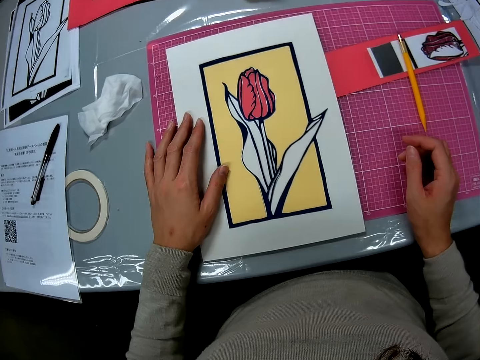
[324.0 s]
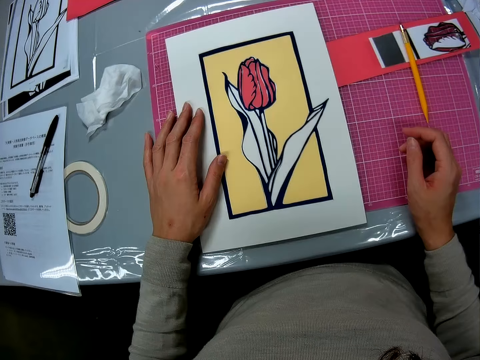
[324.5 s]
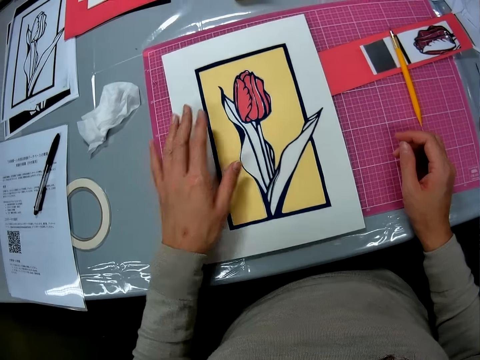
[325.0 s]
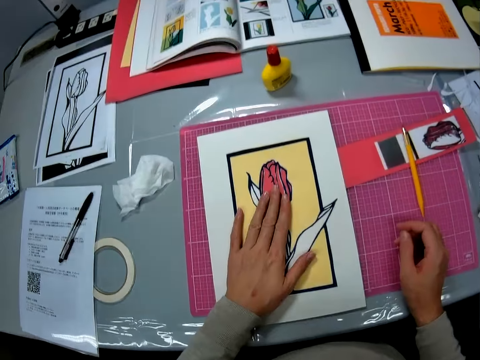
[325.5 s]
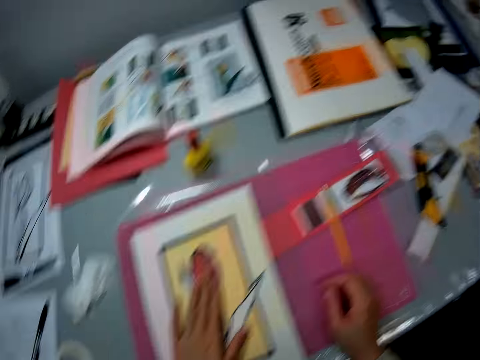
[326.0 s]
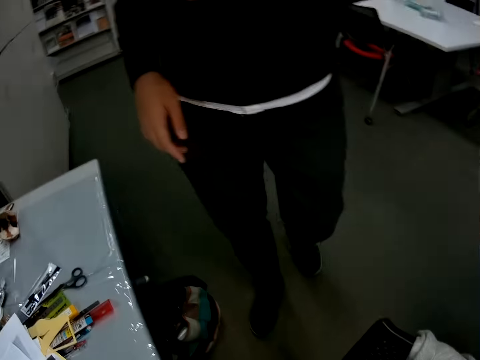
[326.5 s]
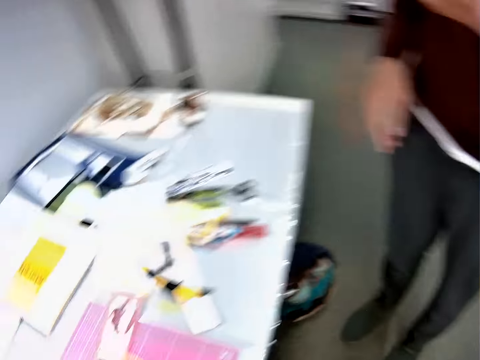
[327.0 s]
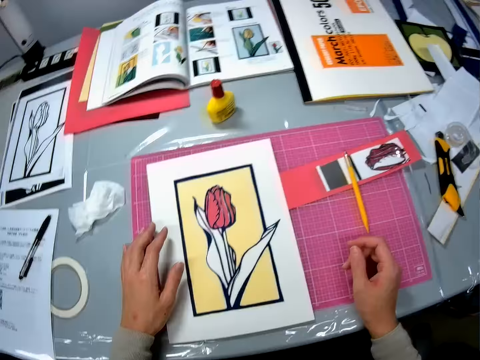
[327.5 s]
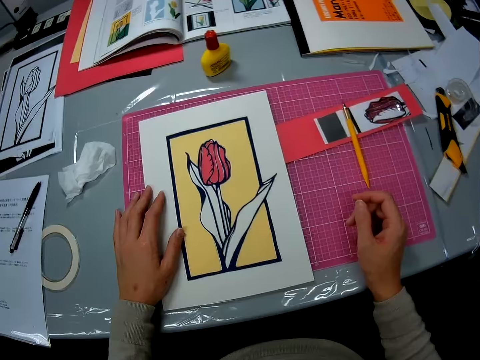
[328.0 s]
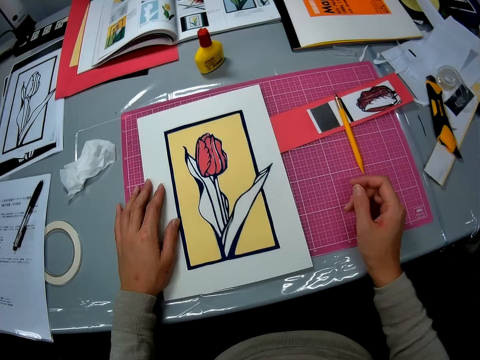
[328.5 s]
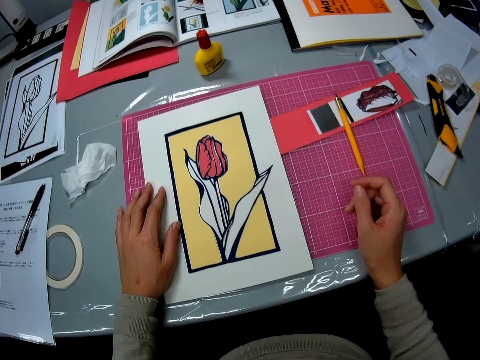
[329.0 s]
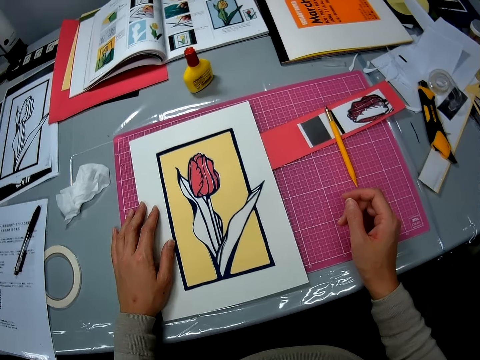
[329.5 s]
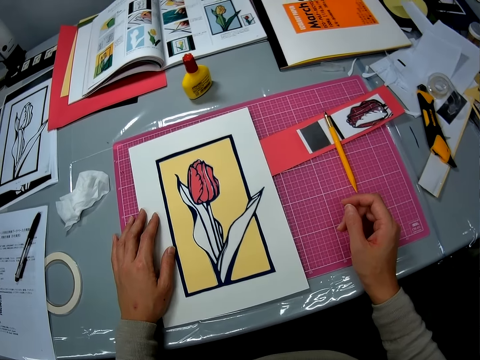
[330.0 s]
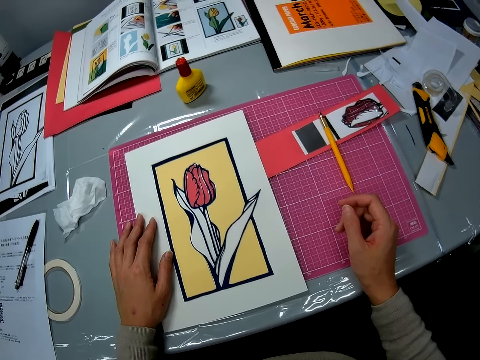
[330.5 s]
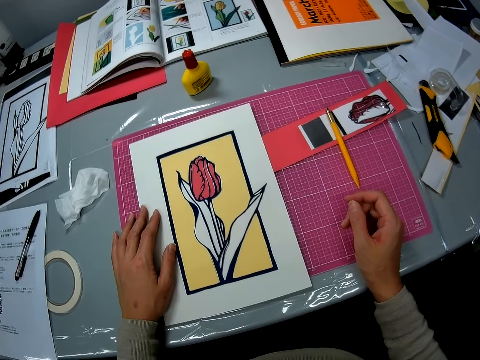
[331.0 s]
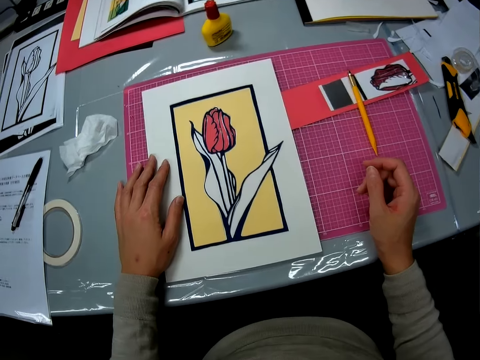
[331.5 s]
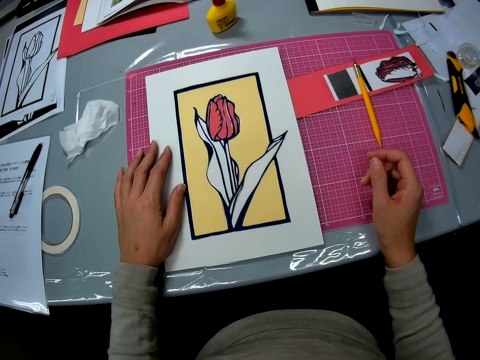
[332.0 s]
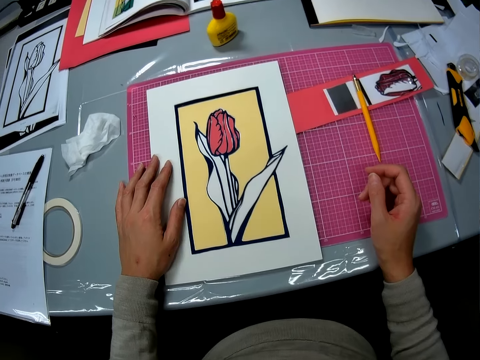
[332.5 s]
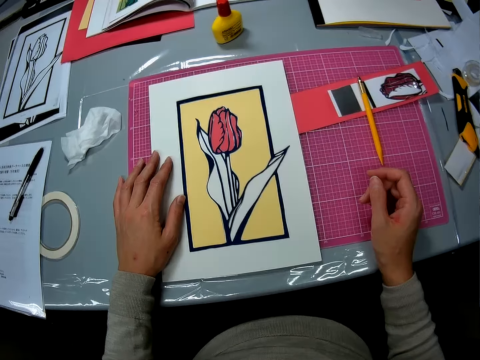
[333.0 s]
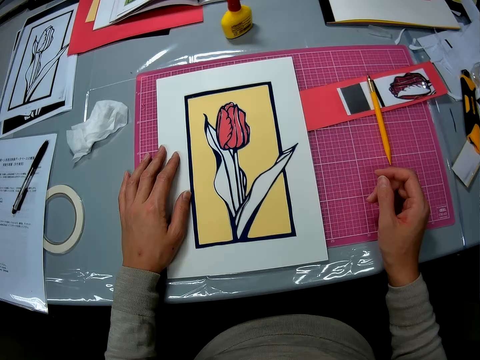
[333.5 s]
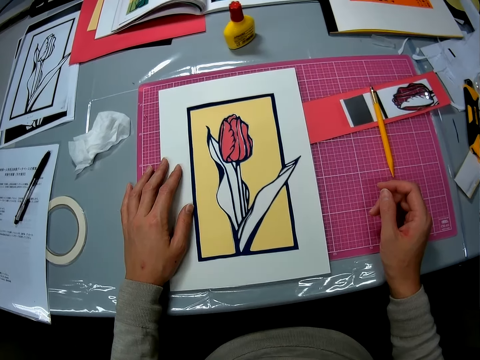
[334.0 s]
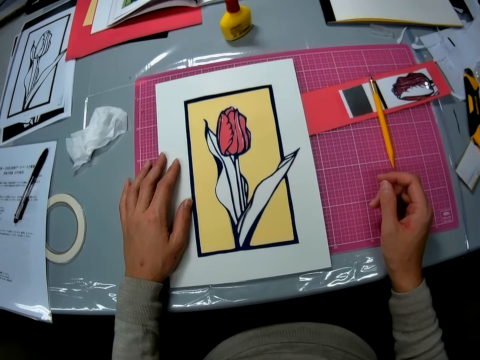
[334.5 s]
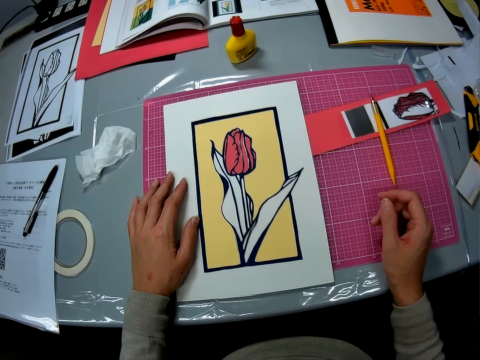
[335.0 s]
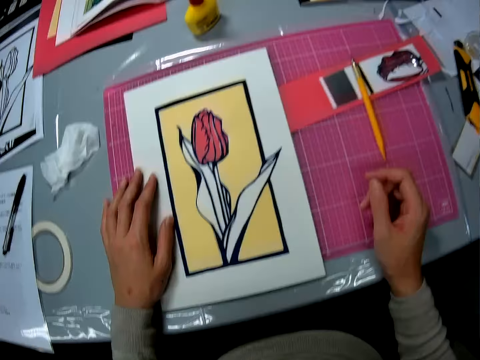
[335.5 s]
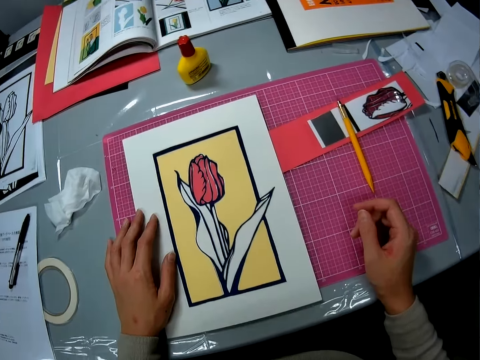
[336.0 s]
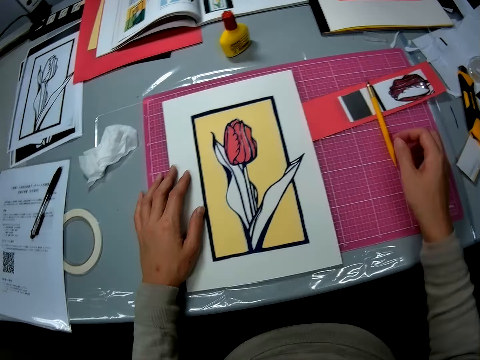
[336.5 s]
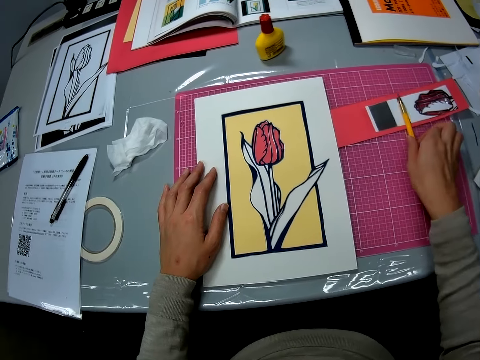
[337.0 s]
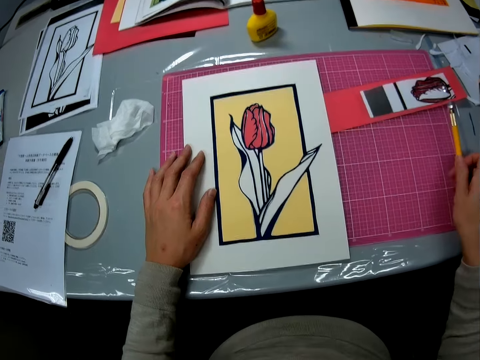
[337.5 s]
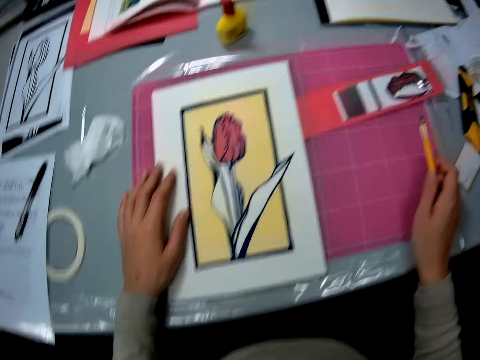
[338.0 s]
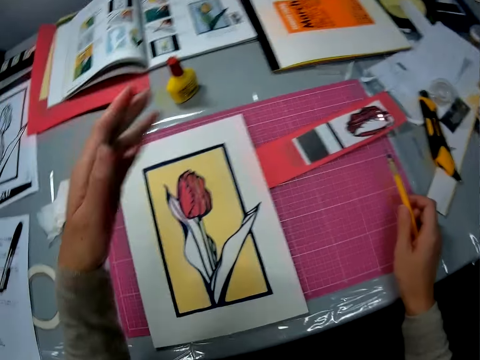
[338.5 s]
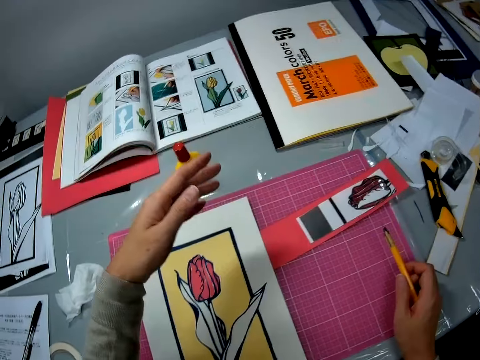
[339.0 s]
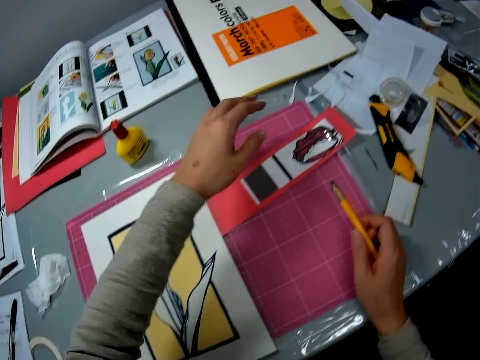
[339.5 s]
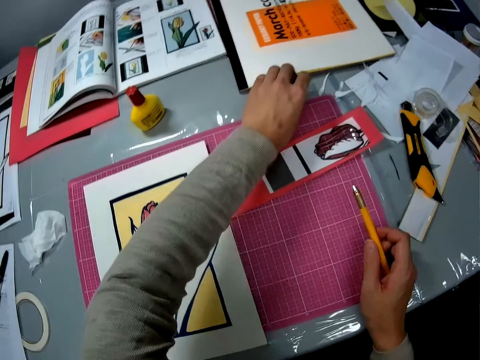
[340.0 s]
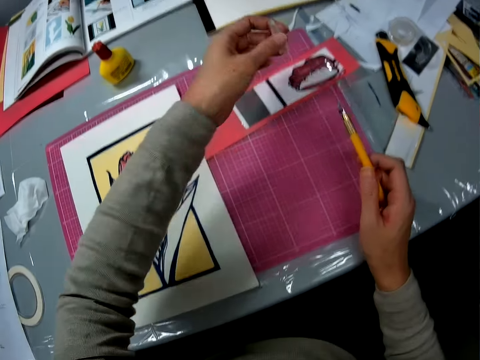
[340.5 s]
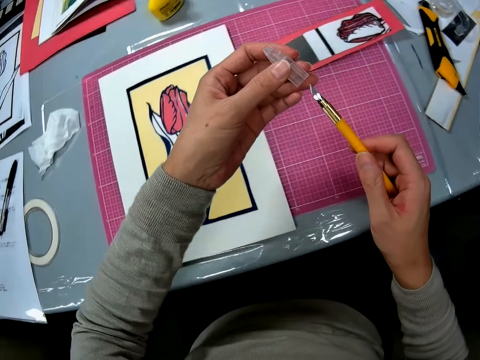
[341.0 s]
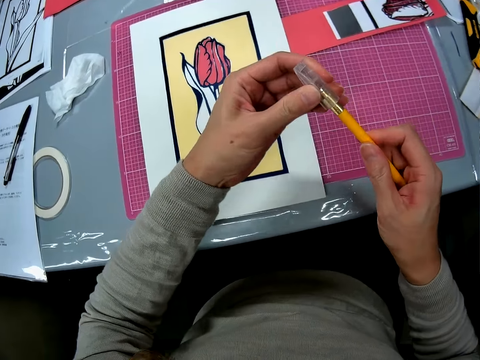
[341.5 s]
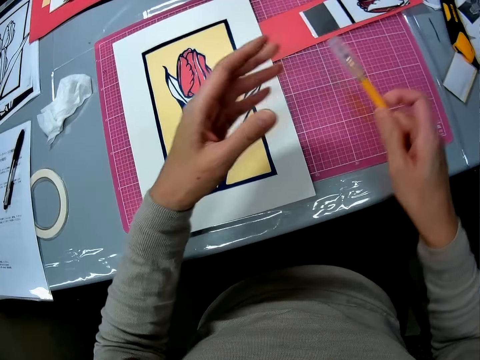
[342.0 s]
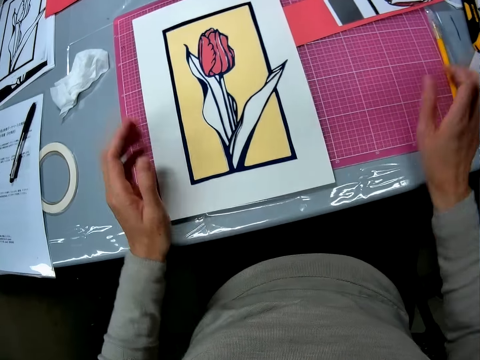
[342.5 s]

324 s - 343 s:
A man communicates with the camera wearer. The camera wearer places his left hand on the paper. The man stands close to the table. The camera wearer looks at the man. He communicates with the man. He looks at the paper on the table. He picks up the knife cutter or scalpel. He shakes his hand. He picks up a cap from the table. He covers the knife cutter with the cap. He puts down the scalpel.
